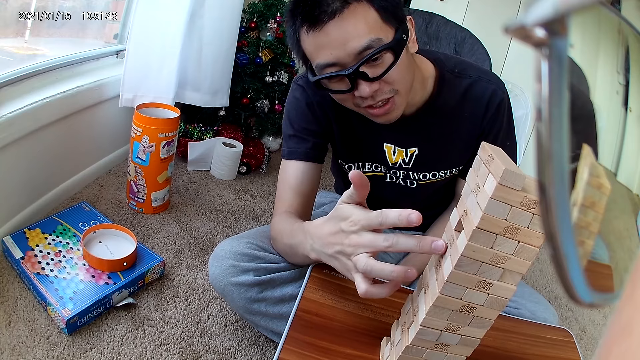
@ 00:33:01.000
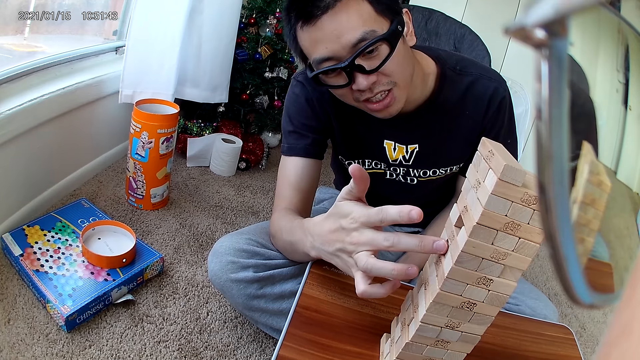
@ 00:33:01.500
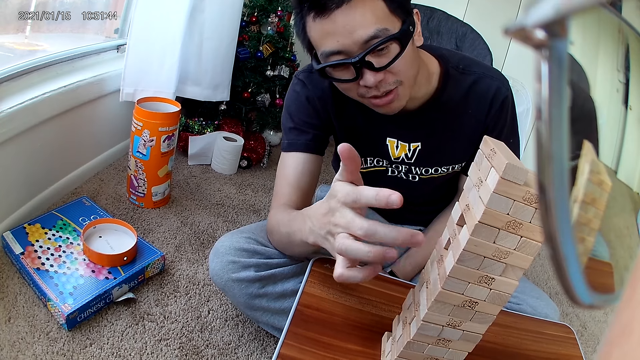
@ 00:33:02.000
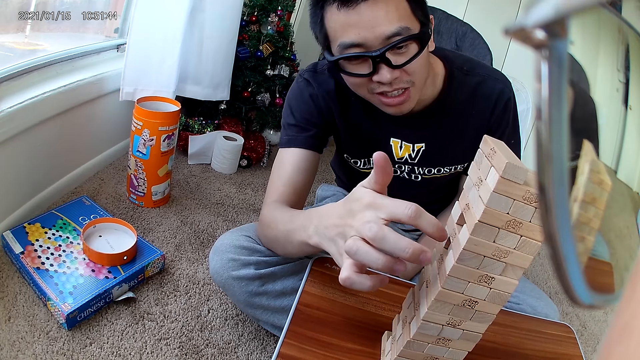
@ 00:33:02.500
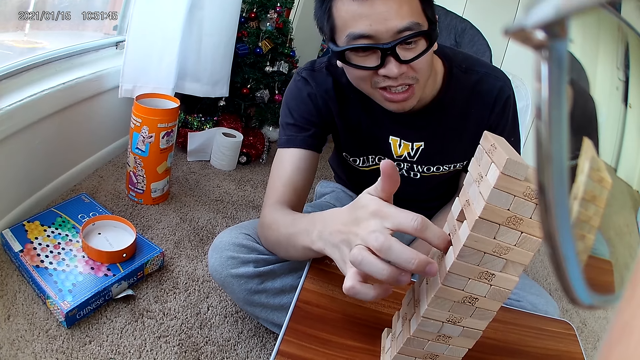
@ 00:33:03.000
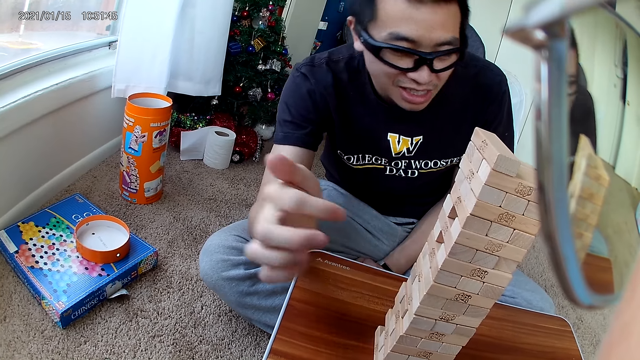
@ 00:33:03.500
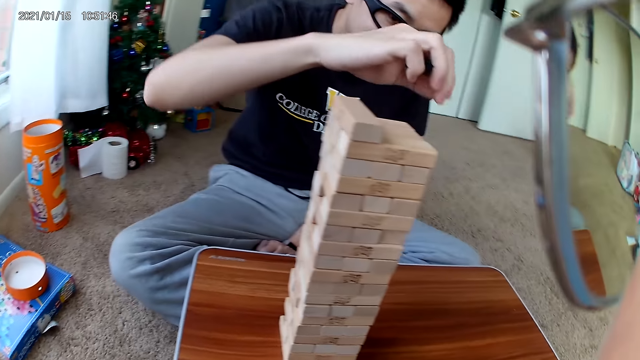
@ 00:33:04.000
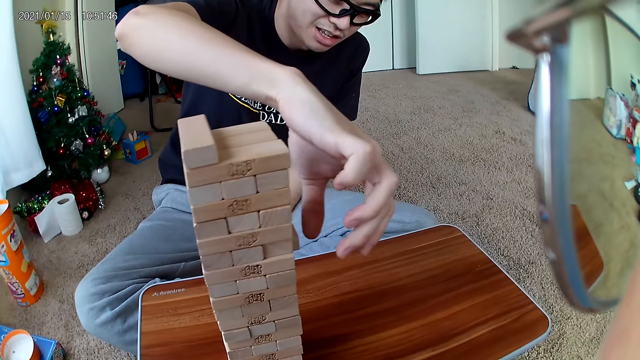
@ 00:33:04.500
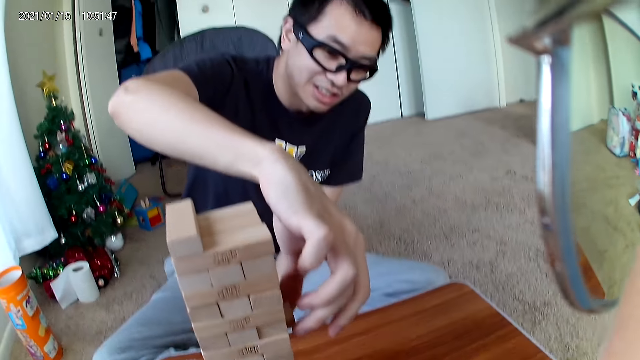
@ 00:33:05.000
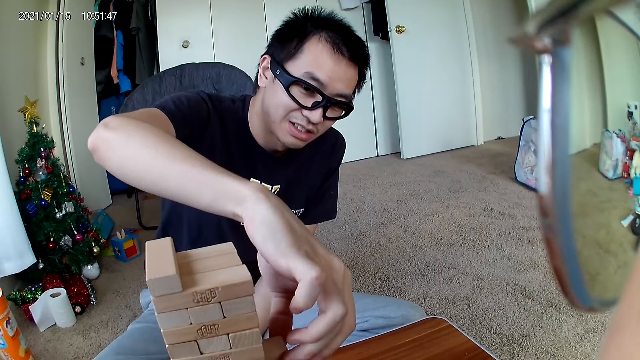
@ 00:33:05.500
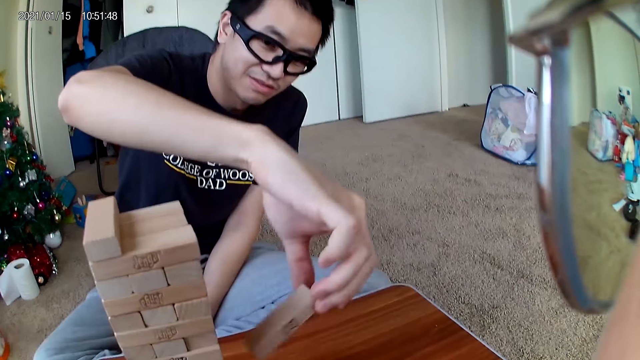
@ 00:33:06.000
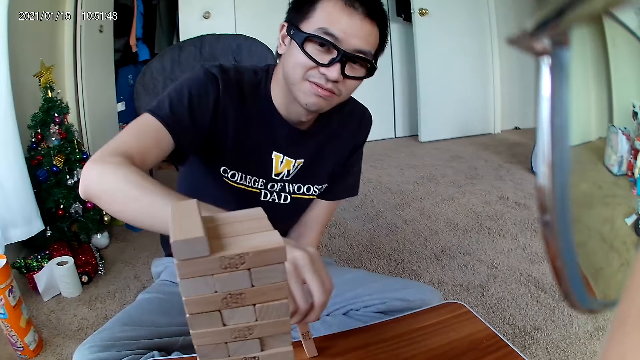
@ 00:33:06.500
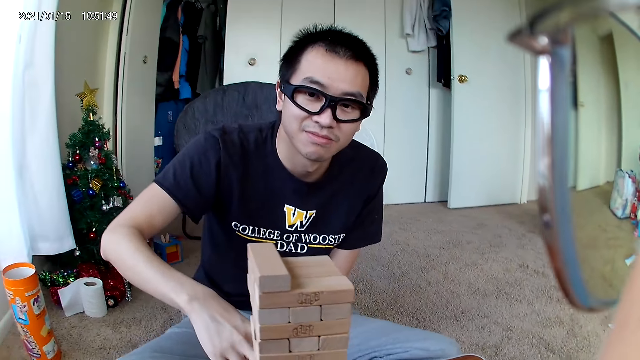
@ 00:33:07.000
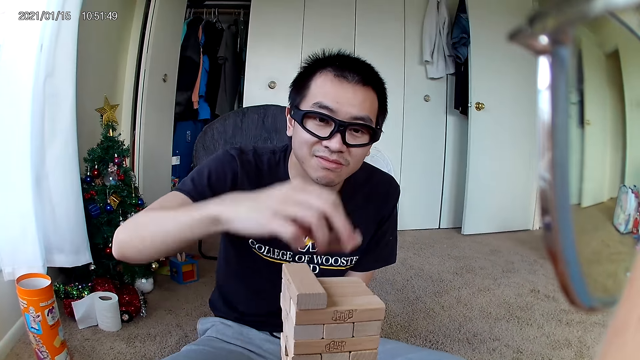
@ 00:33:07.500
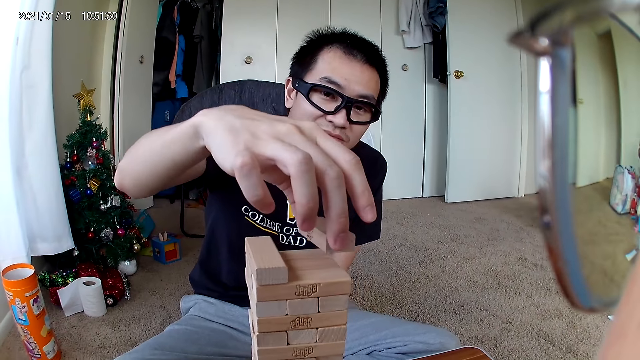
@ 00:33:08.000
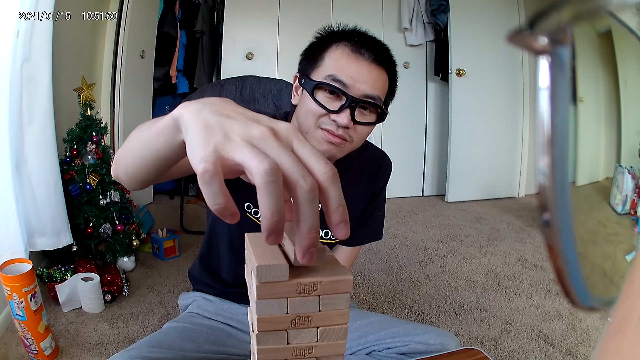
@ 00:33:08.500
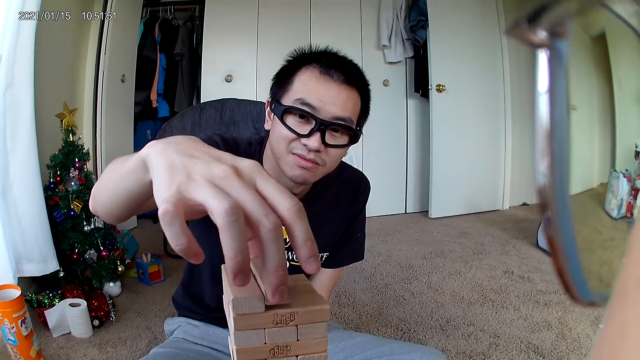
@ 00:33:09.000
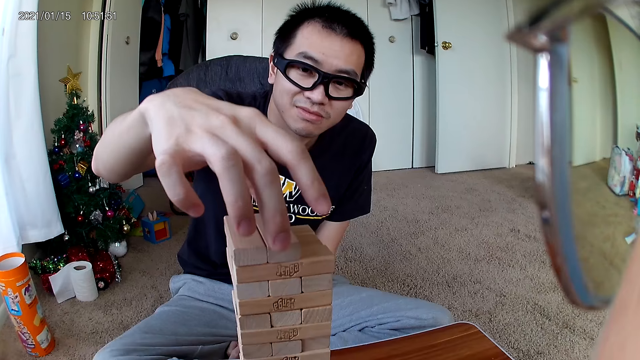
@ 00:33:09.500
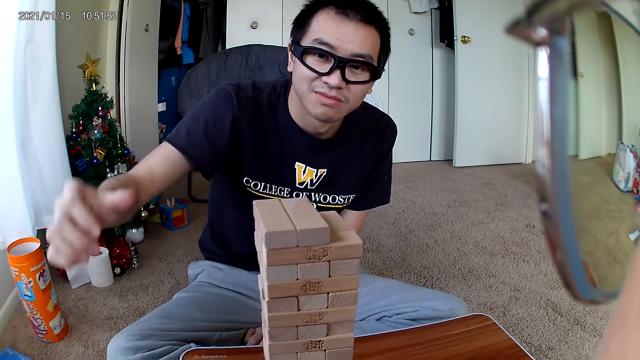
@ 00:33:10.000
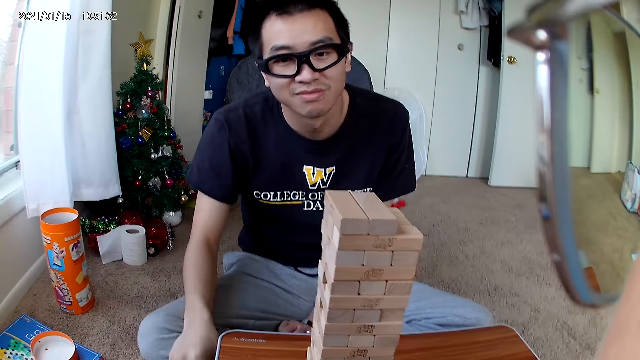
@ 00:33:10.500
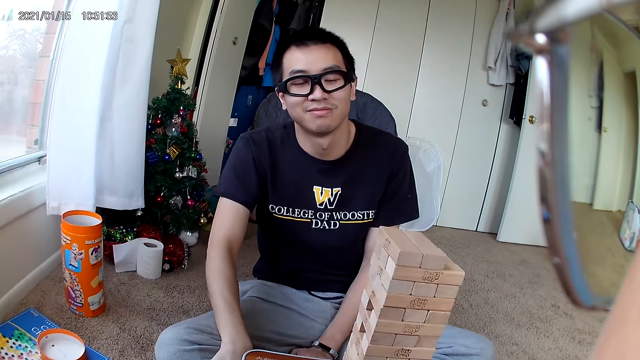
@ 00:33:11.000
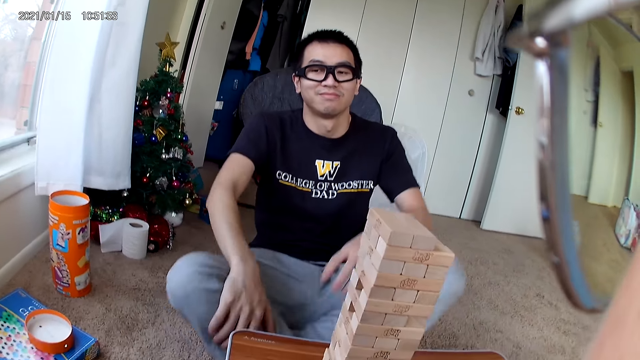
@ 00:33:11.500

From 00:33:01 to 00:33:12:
The man pushes a building block with his right hand index finger. He takes a building block with his right hand and places the building block on the building block pile.

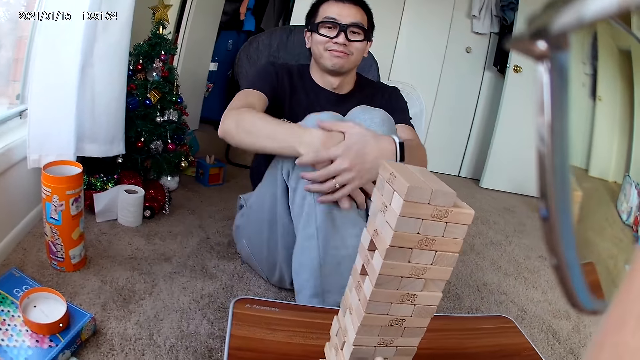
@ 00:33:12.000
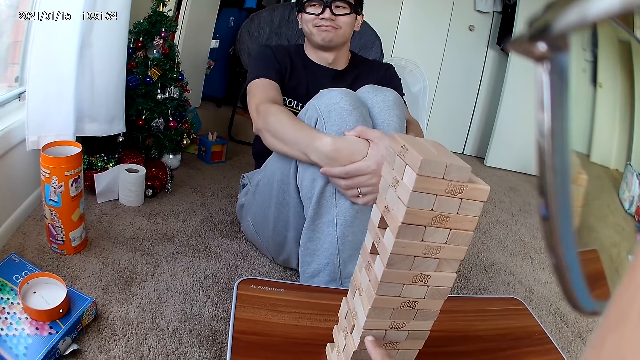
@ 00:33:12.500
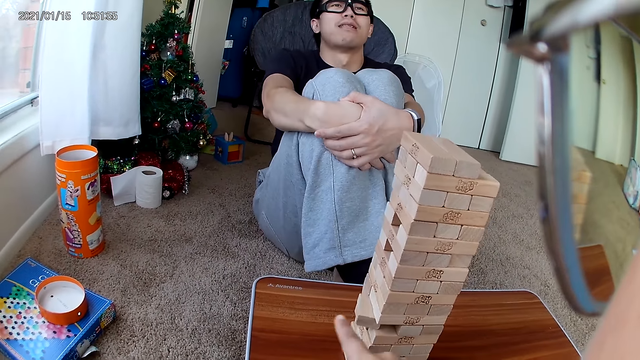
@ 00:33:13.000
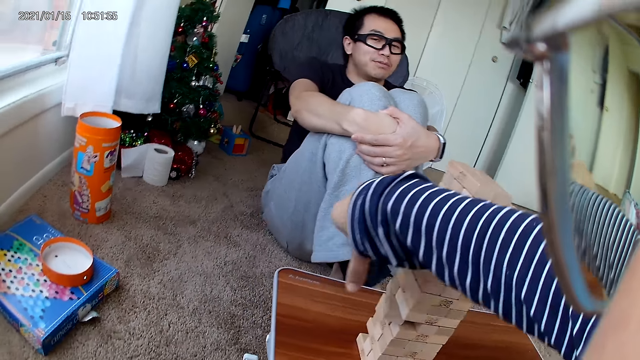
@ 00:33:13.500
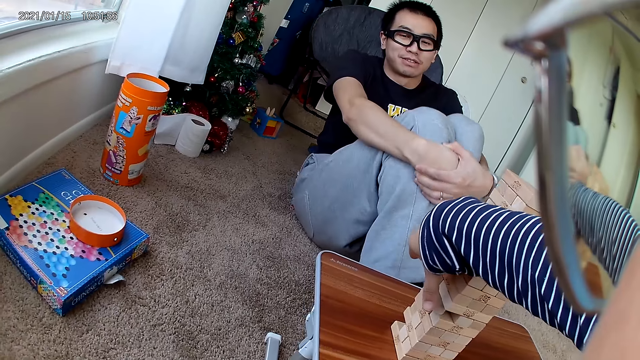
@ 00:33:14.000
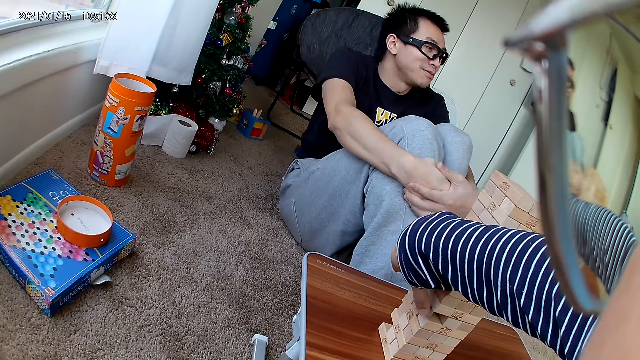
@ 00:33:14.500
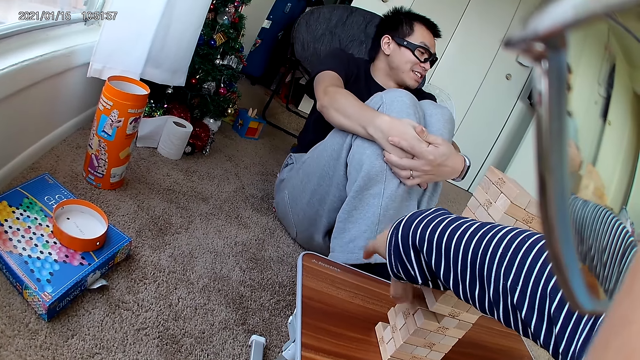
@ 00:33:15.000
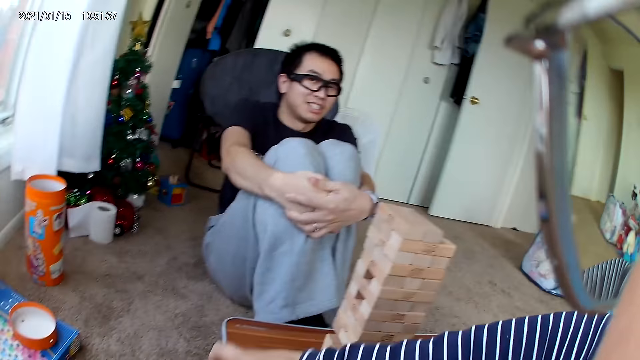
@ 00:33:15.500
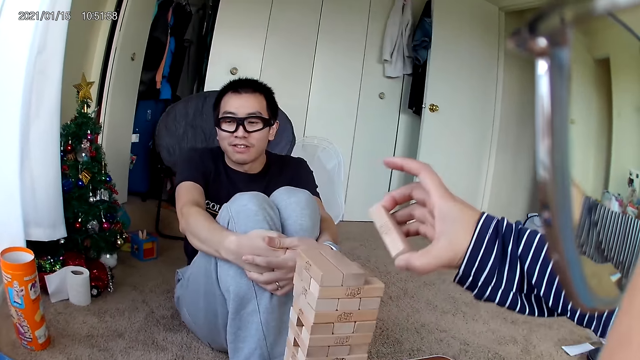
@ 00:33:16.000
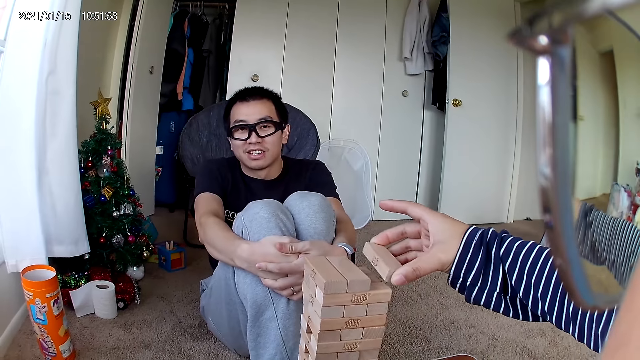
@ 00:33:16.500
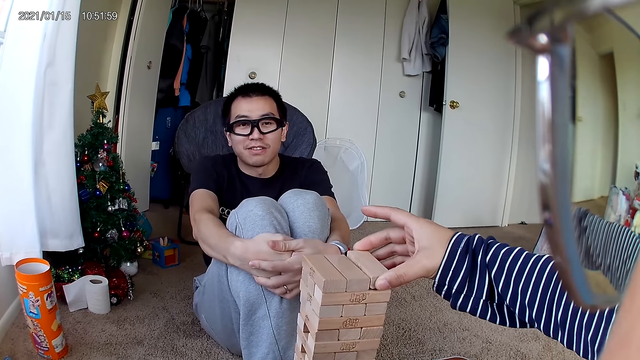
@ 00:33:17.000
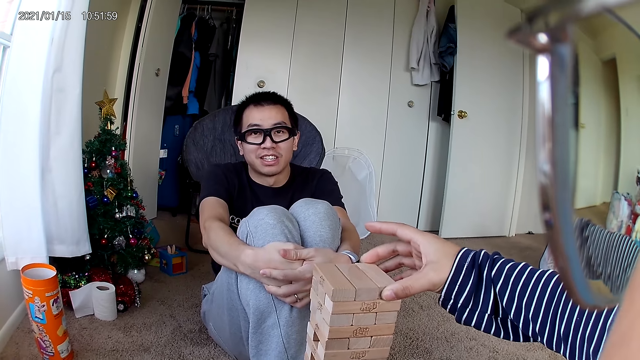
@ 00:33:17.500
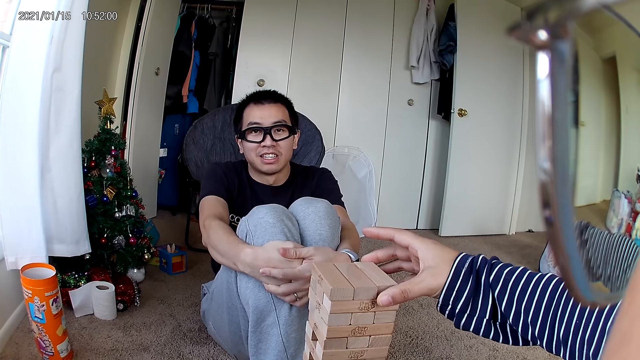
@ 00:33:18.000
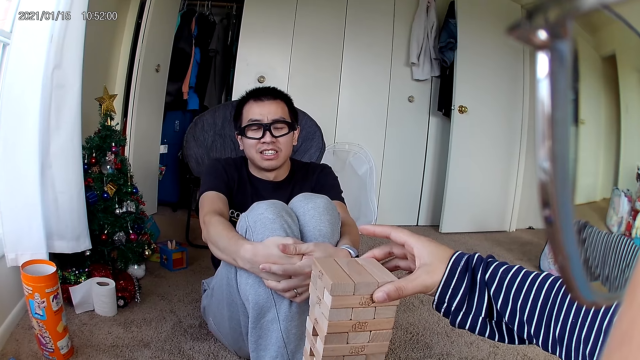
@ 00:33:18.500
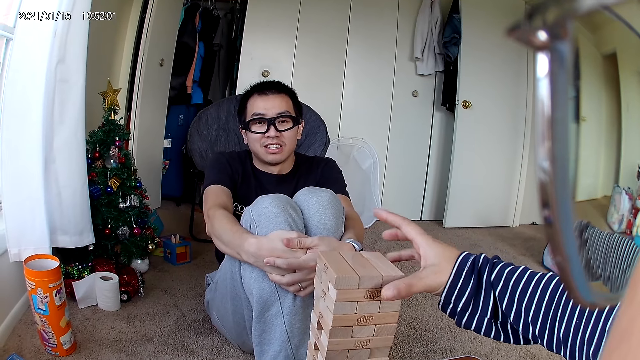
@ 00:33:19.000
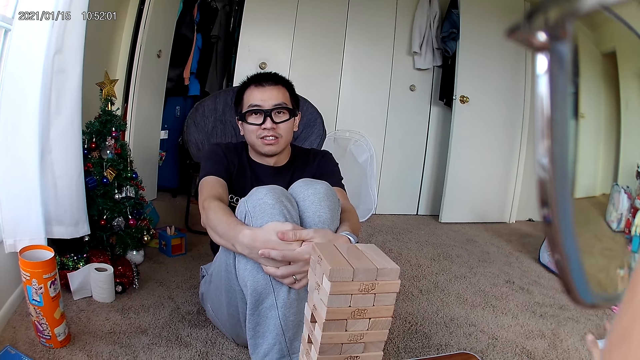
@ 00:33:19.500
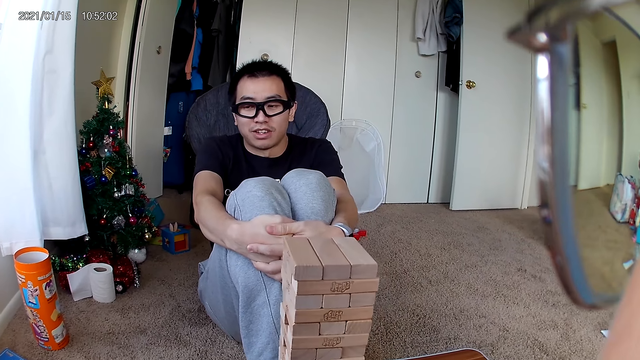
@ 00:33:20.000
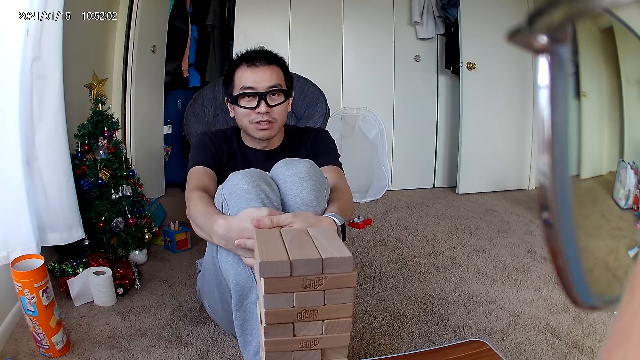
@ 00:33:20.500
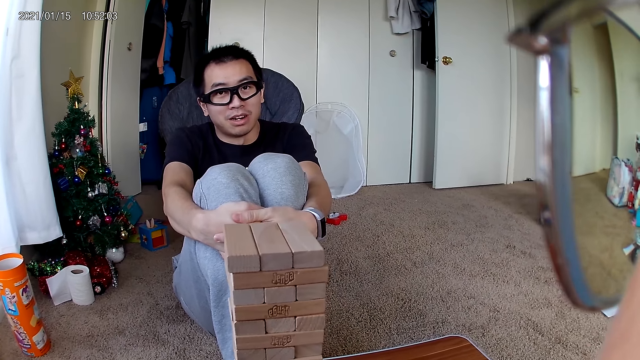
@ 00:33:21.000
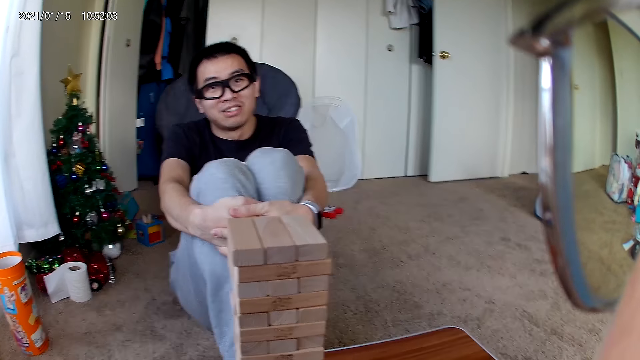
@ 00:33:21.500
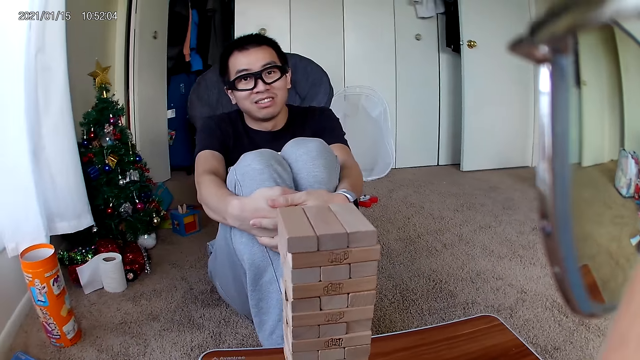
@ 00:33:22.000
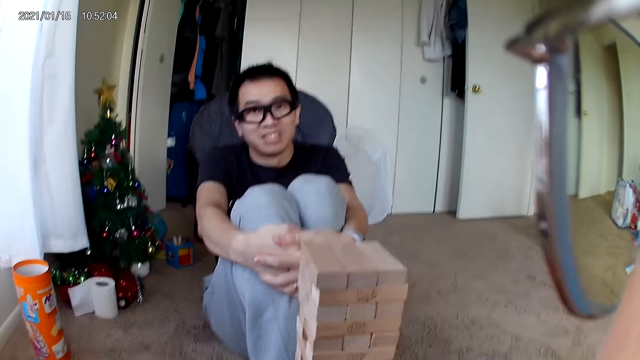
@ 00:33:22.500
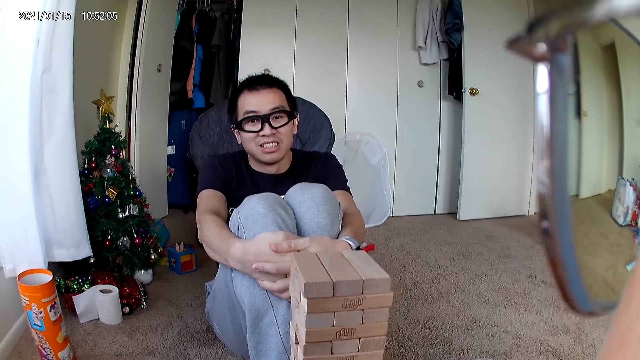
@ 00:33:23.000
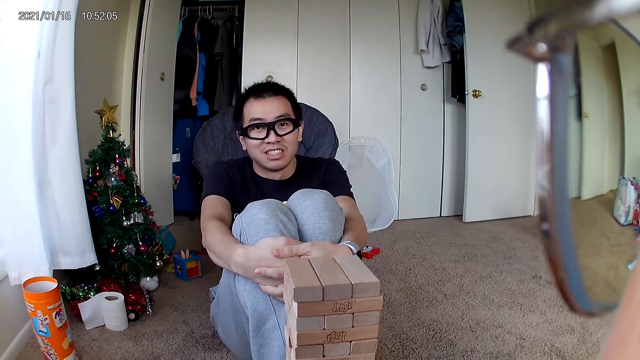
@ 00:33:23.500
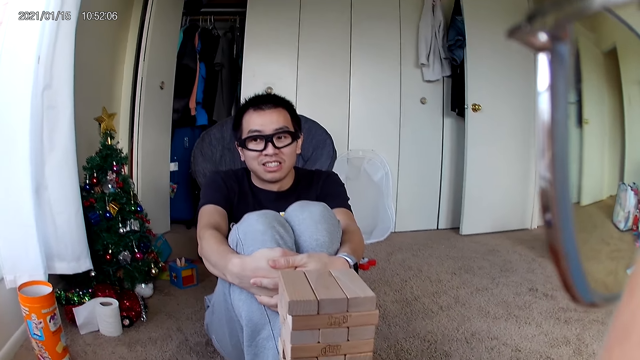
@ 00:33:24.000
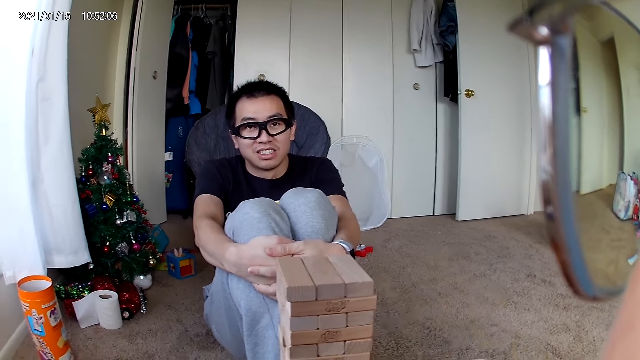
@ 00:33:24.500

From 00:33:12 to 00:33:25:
The camera wearer removes a building block with her right hand. She places the building block on the building block pile. She looks at the man.
